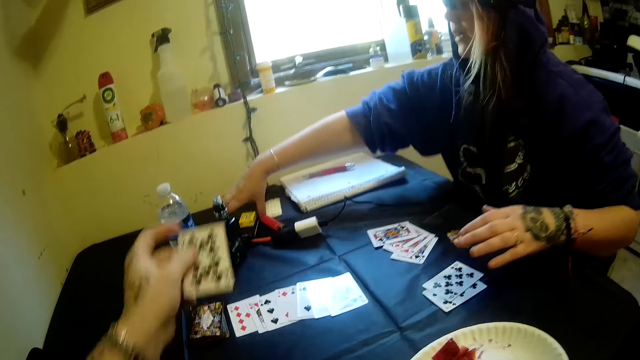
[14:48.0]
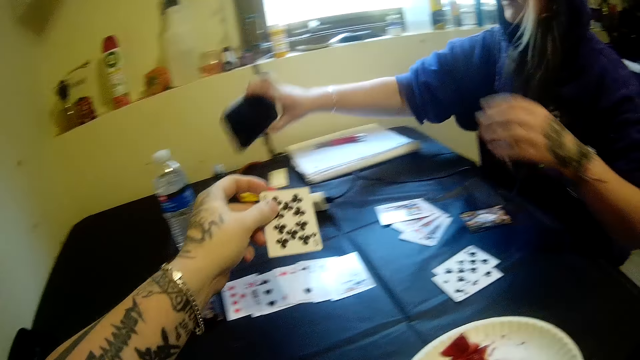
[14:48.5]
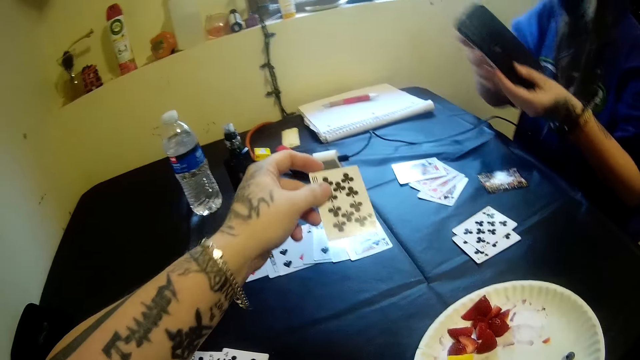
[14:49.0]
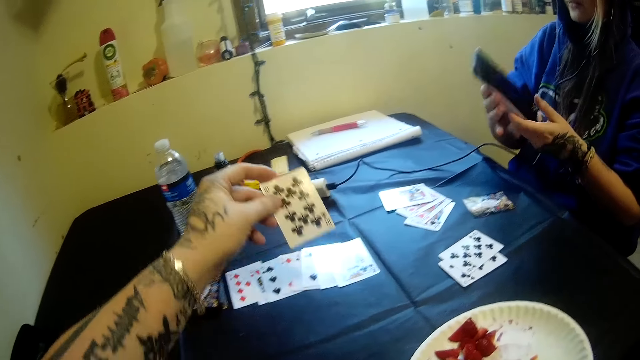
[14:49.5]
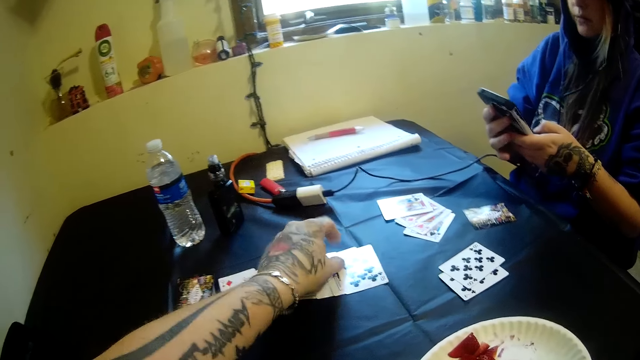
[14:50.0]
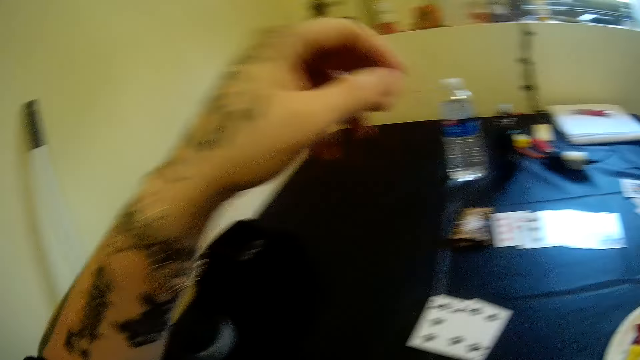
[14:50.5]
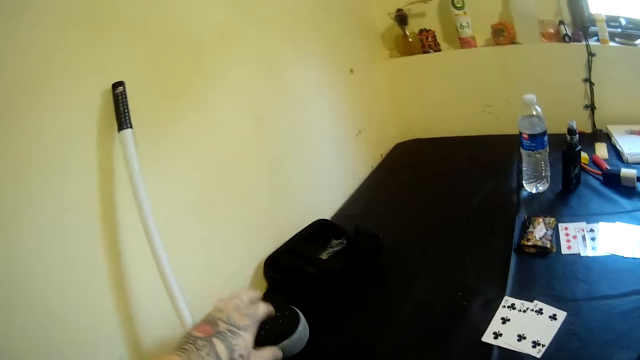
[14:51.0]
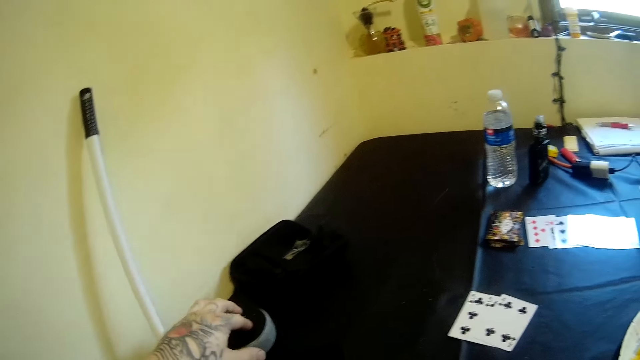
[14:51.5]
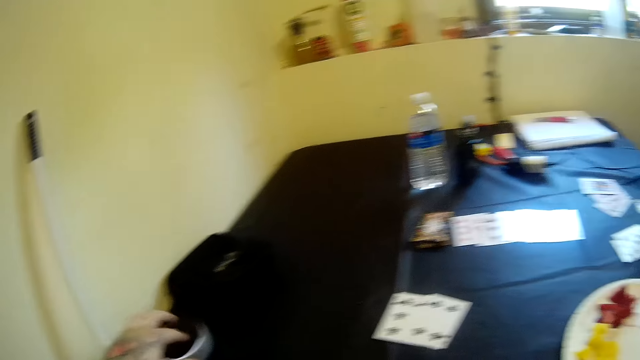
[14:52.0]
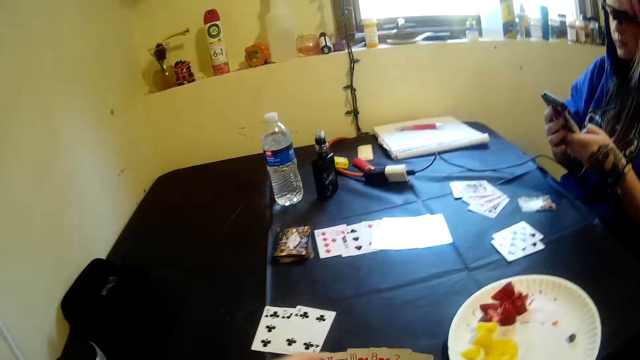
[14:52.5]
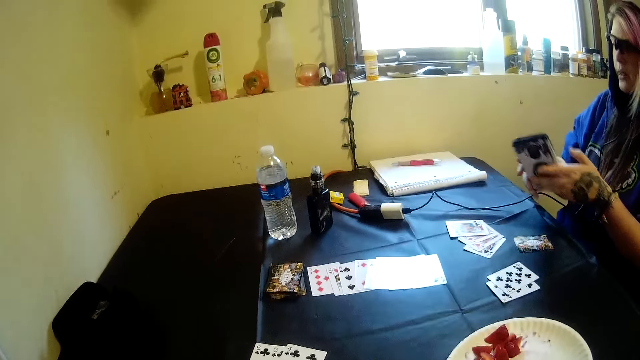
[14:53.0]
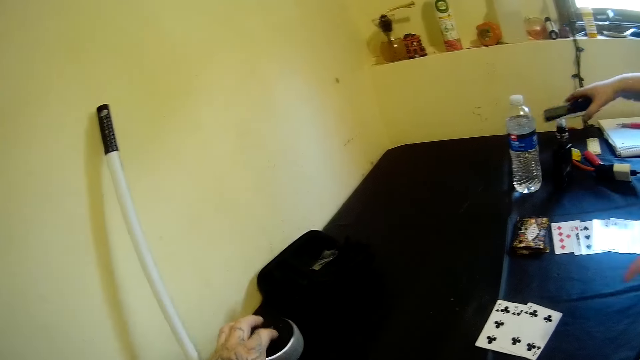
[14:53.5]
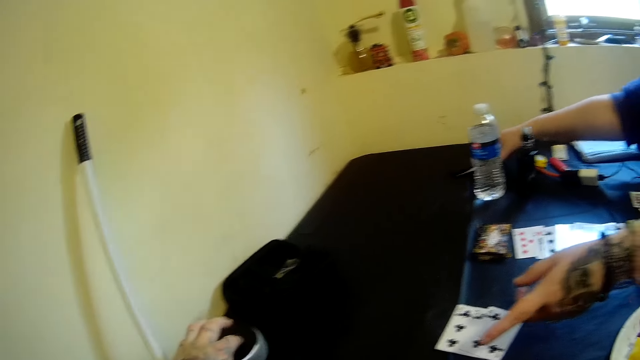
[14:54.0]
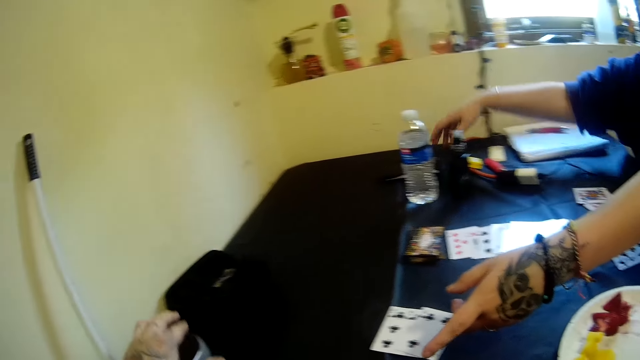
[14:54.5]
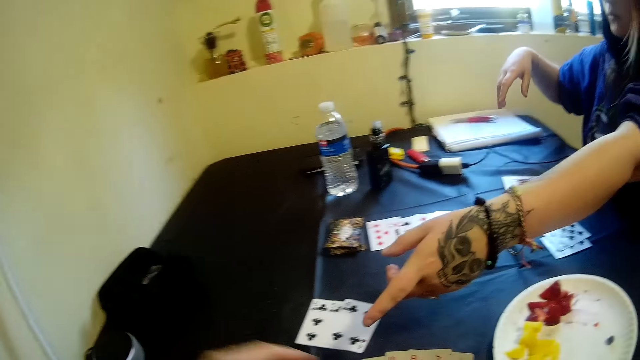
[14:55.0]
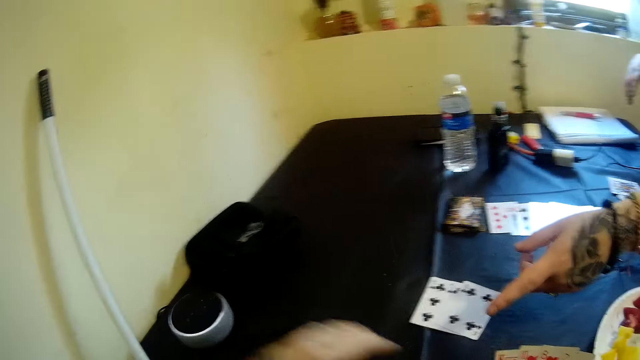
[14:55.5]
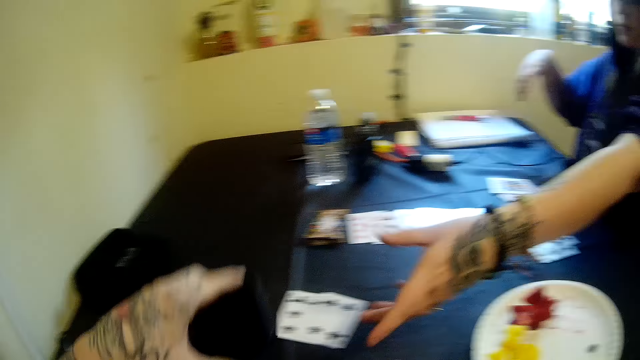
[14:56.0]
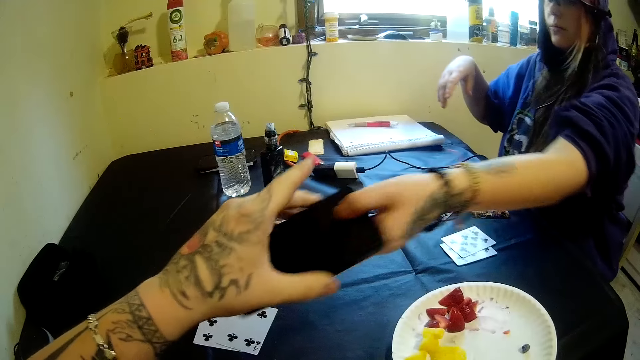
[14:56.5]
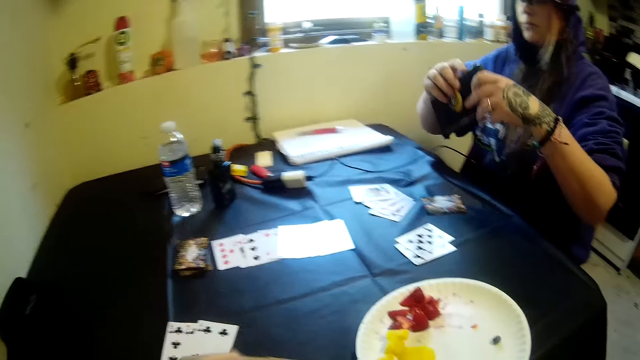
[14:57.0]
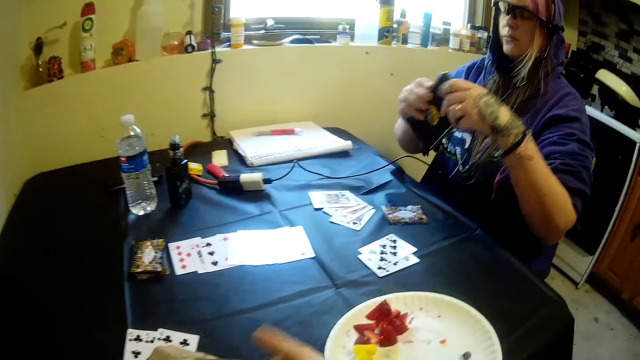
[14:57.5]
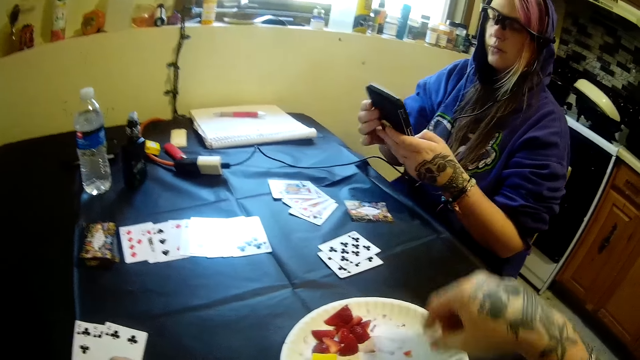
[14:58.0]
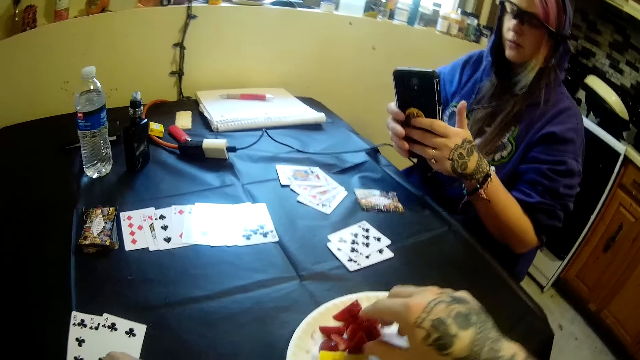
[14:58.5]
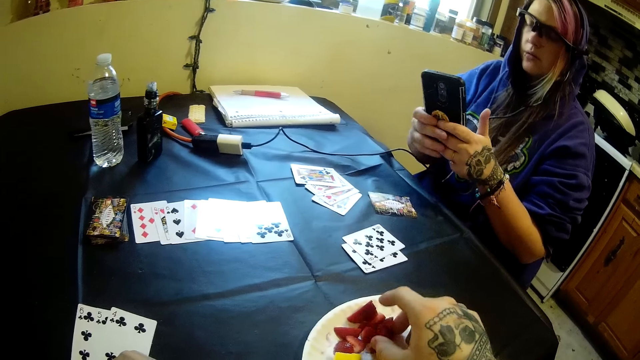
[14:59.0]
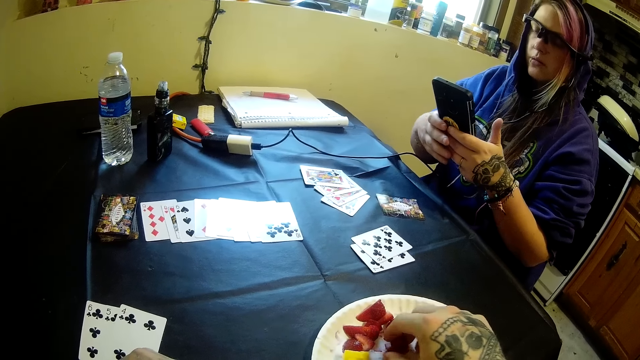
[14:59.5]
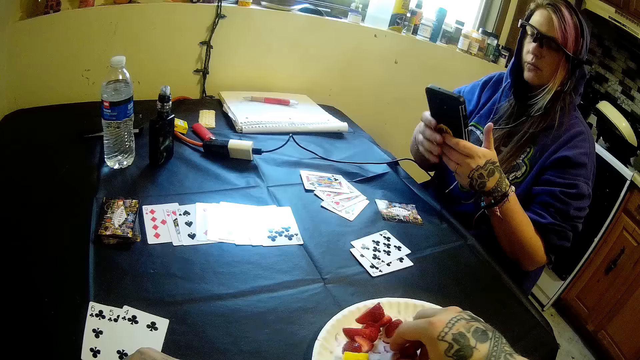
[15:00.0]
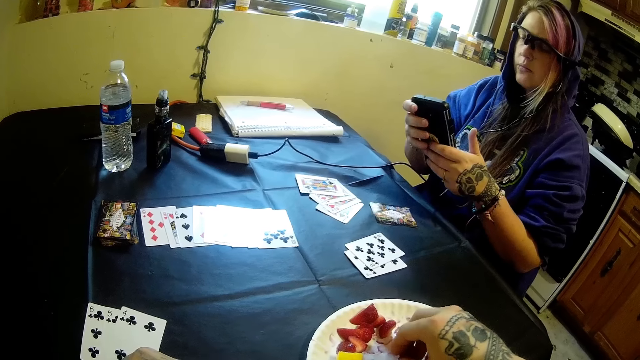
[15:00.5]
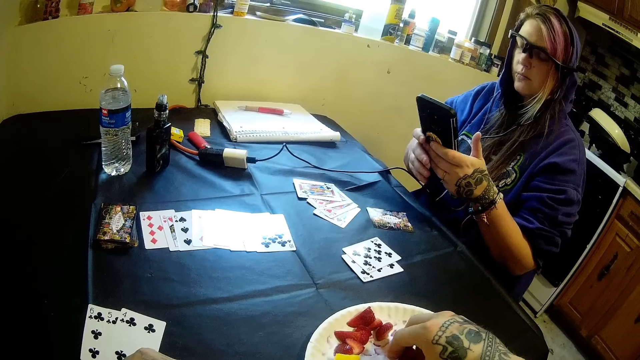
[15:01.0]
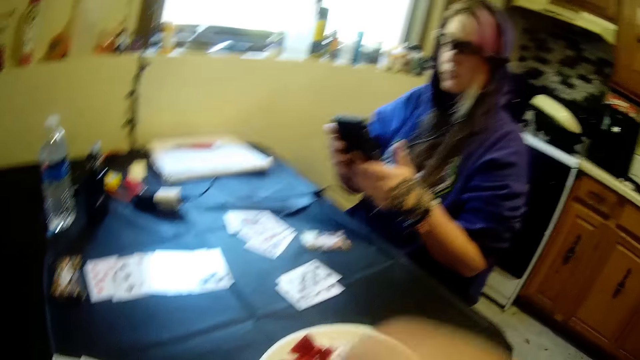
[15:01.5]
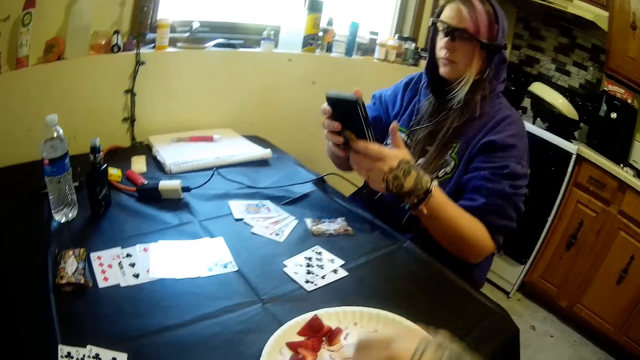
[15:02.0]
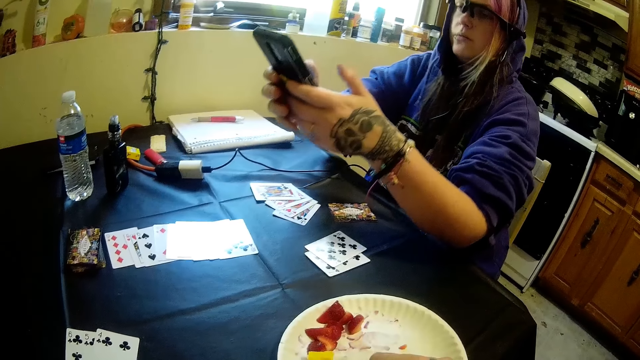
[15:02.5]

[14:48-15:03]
The woman picks a phone from the table with her right hand. The camera wearer drops a card on the table with his left hand. The woman operates the phone with her hands. The camera wearer adjusts something. The woman drops the phone on the table with her right hand. The camera wearer touches the speaker with his left hand. The woman points. The camera wearer picks another phone from the table with his left hand and hands the woman the phone. The woman collects the phone from the camera wearer with her left hand. She operates the phone with her hands. The camera wearer picks fruit from the plastic plate on the table with his right hand.

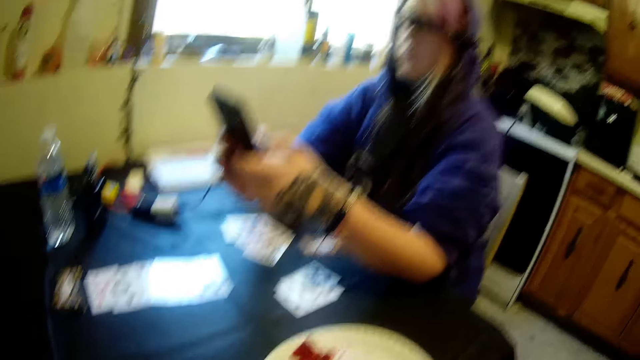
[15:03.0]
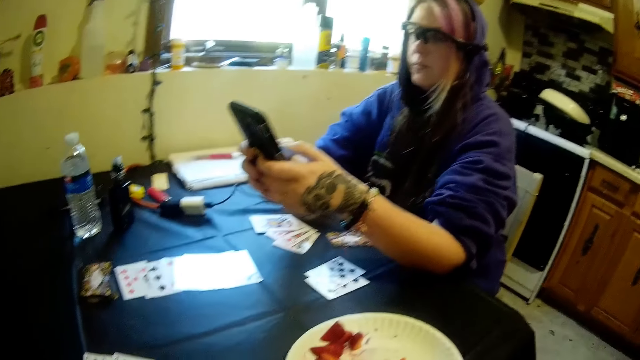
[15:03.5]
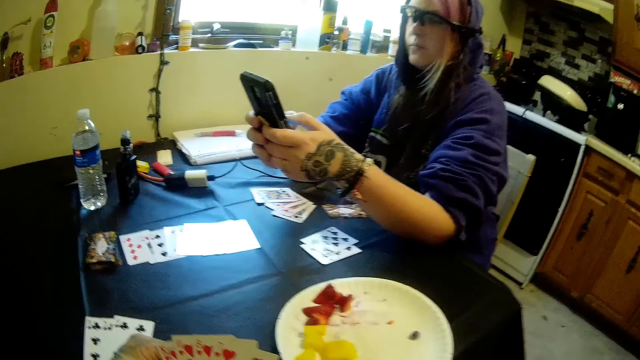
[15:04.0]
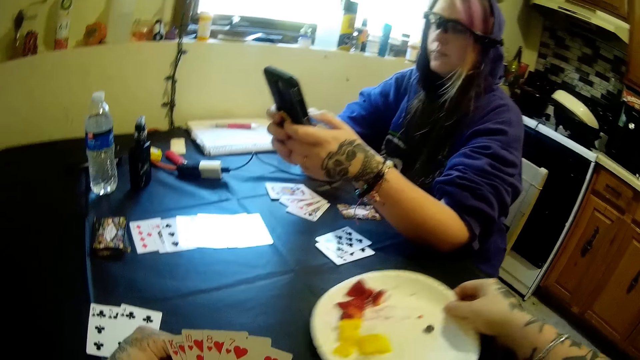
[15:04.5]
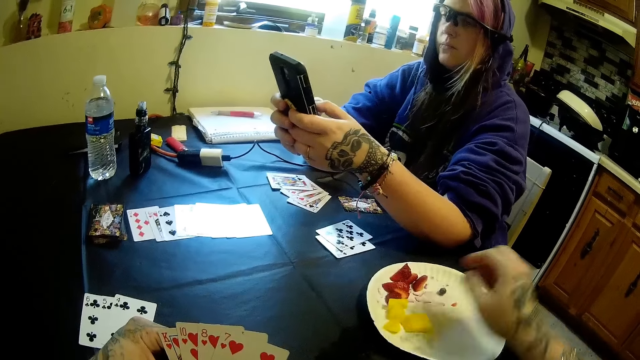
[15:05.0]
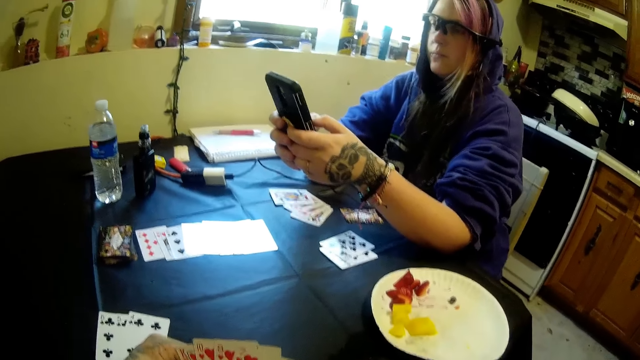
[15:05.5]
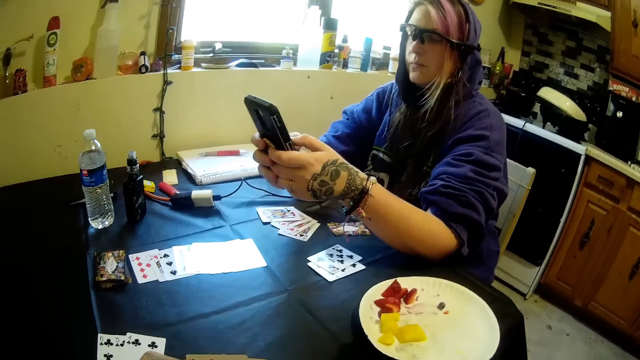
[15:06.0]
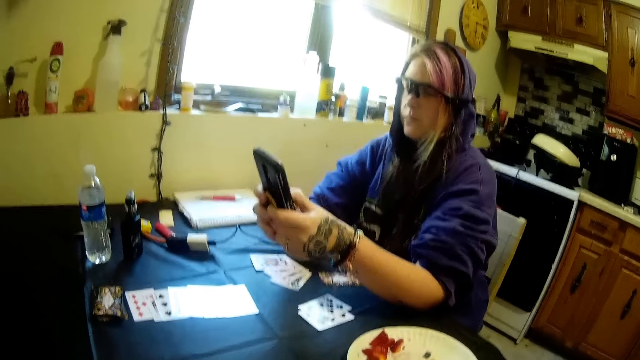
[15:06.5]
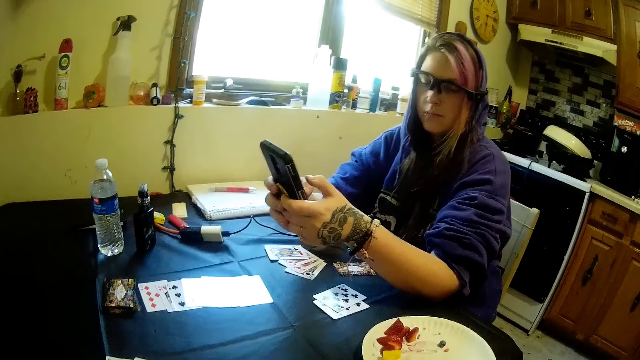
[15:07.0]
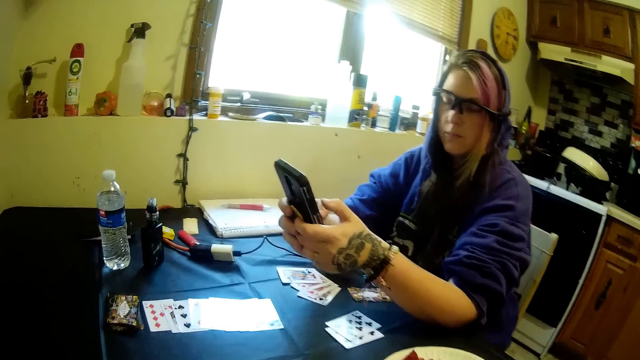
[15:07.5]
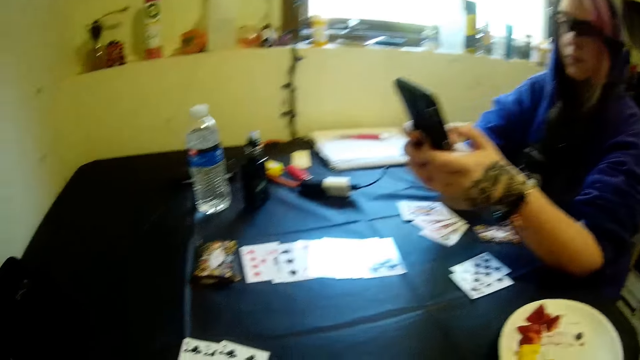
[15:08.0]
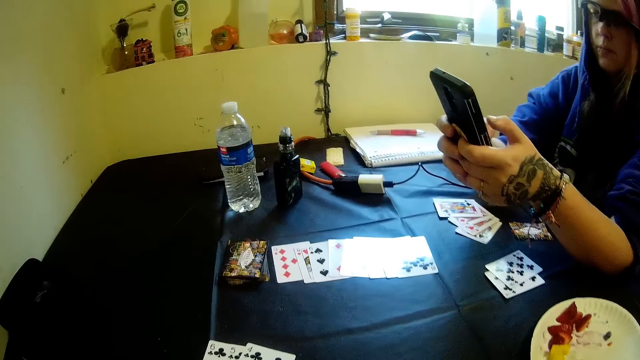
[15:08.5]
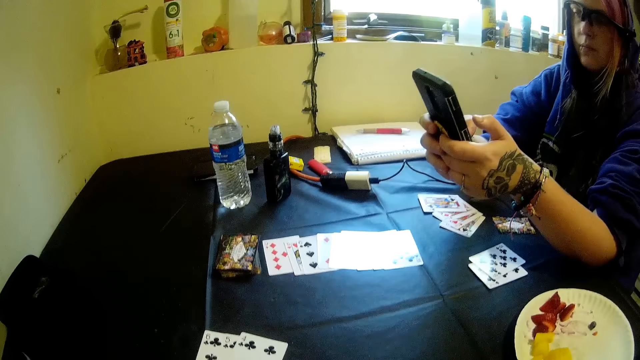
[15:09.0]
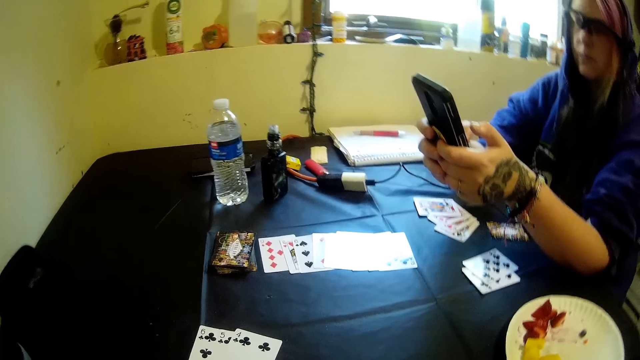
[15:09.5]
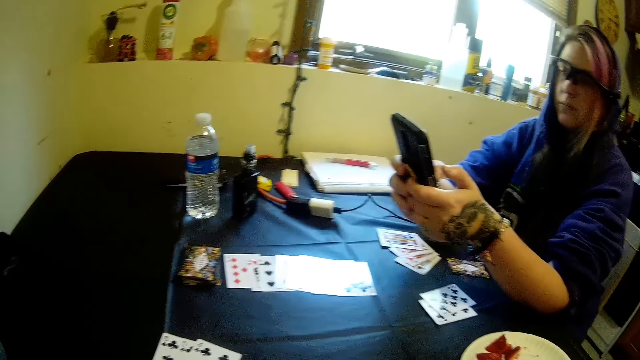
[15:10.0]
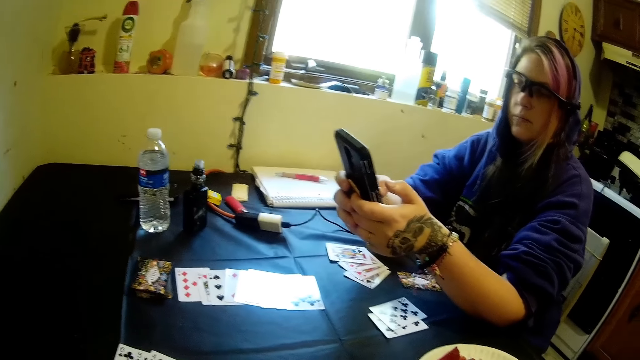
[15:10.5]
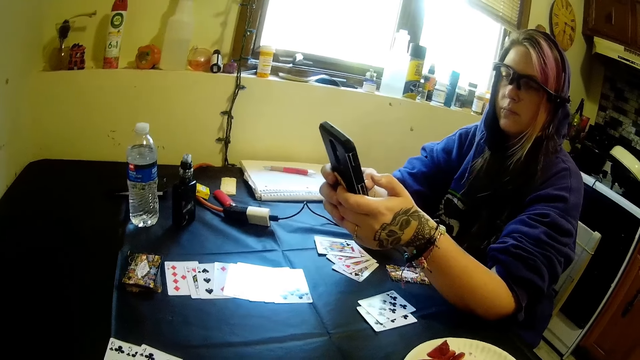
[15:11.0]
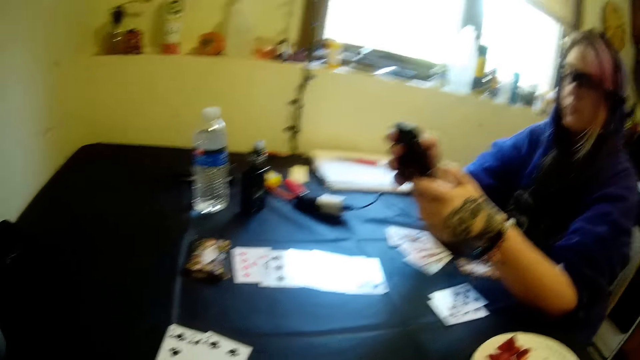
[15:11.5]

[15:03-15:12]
The camera wearer pulls the plate. He adjusts the plate on the table with his right hand.
